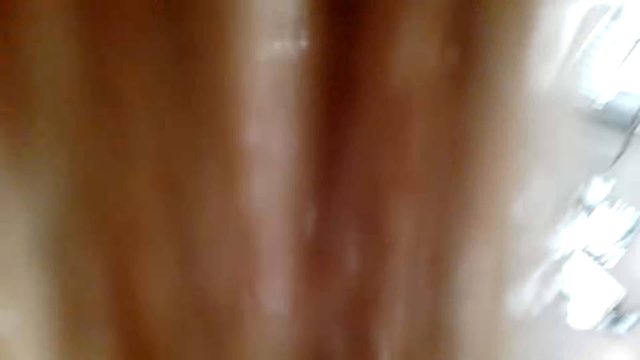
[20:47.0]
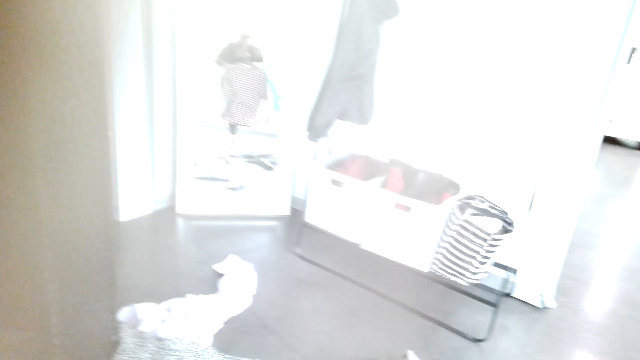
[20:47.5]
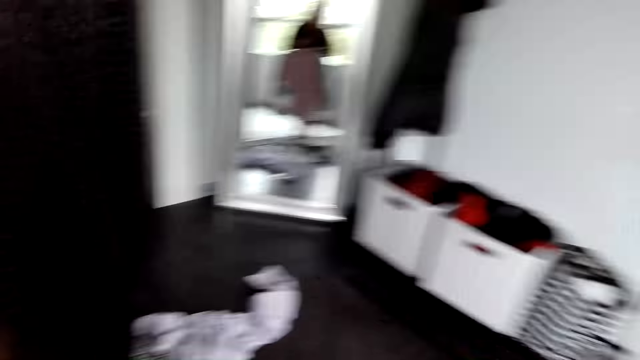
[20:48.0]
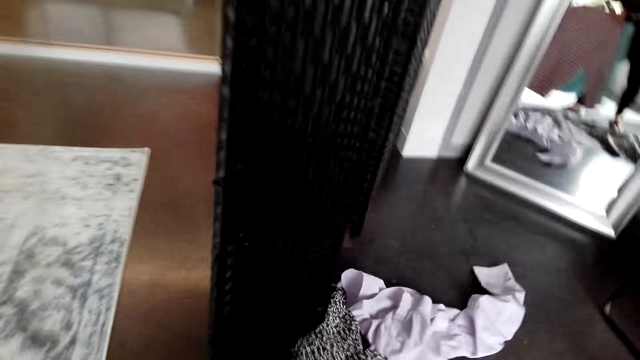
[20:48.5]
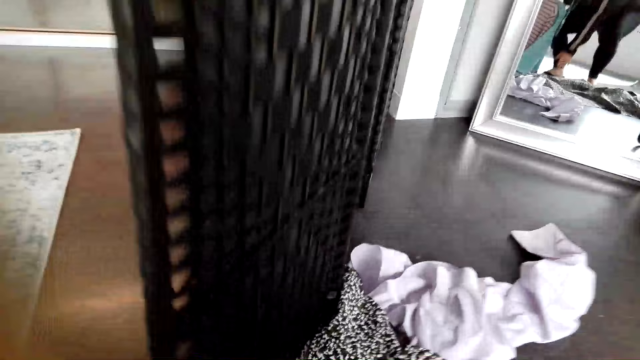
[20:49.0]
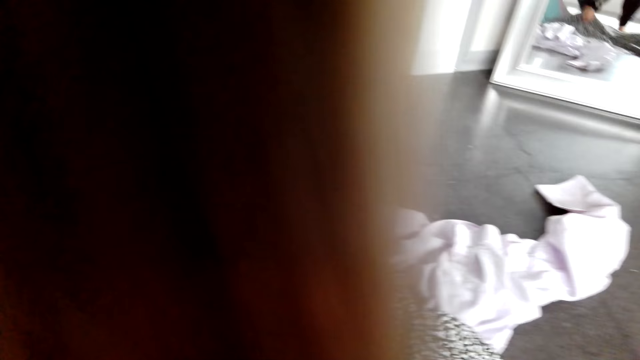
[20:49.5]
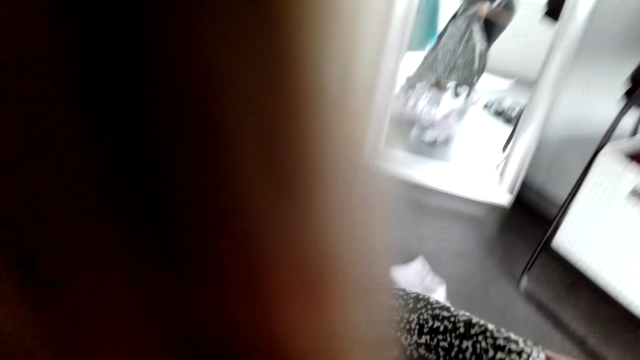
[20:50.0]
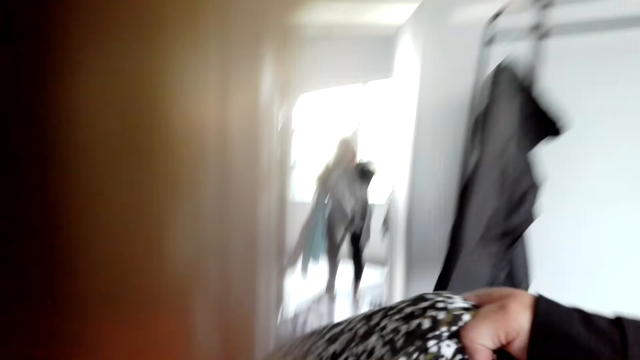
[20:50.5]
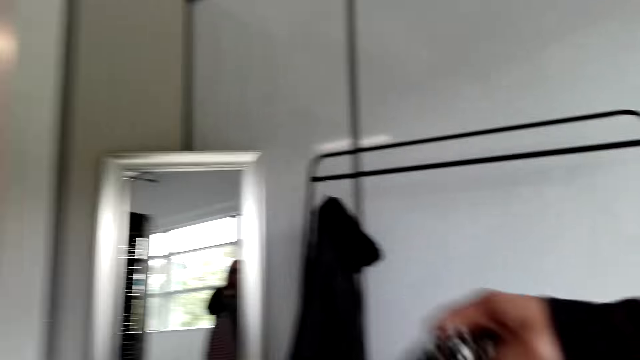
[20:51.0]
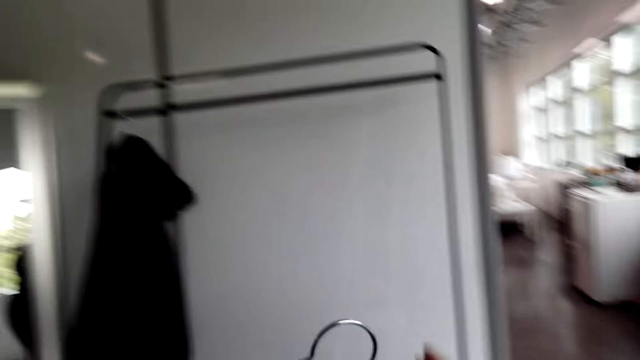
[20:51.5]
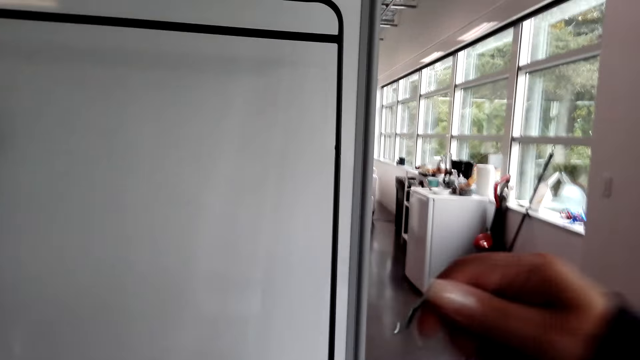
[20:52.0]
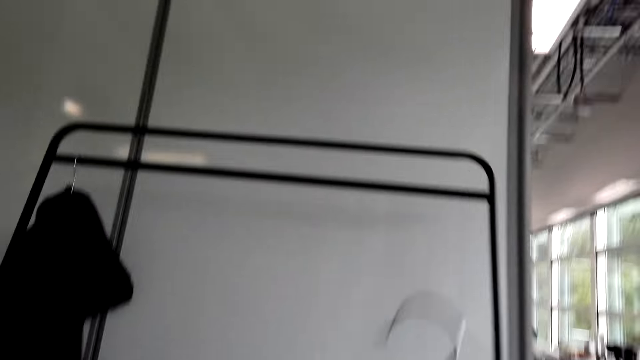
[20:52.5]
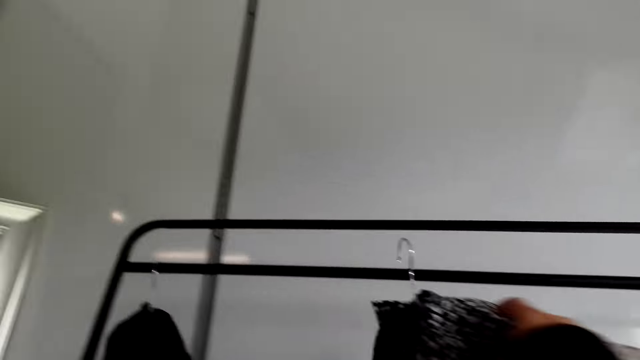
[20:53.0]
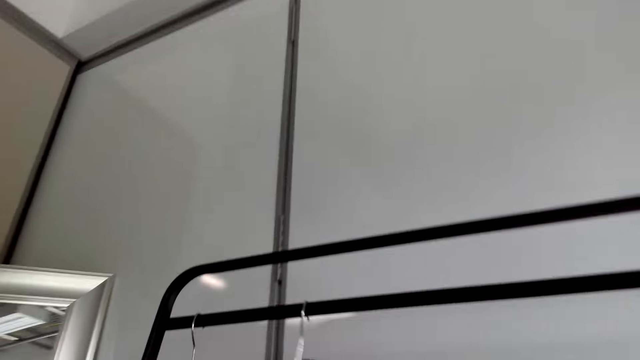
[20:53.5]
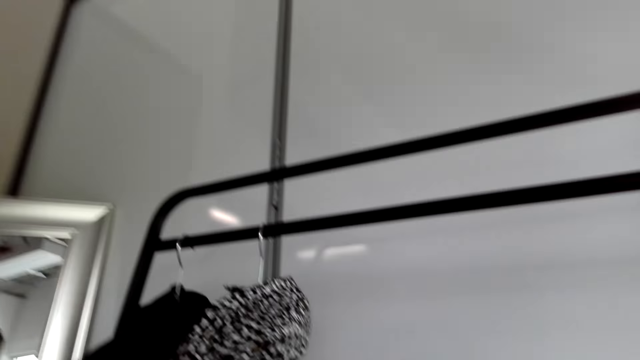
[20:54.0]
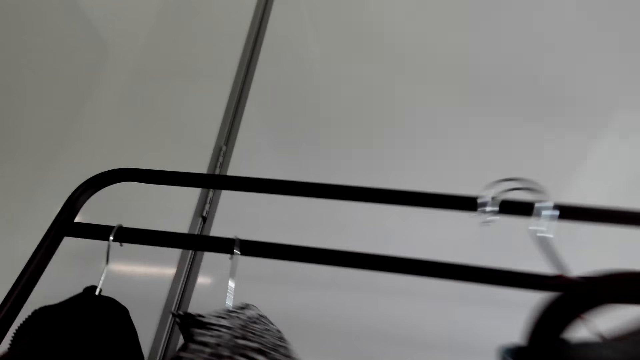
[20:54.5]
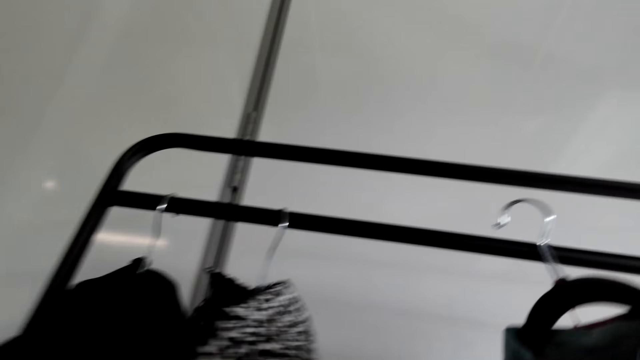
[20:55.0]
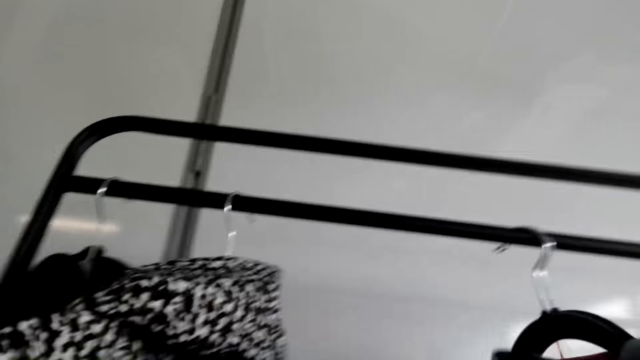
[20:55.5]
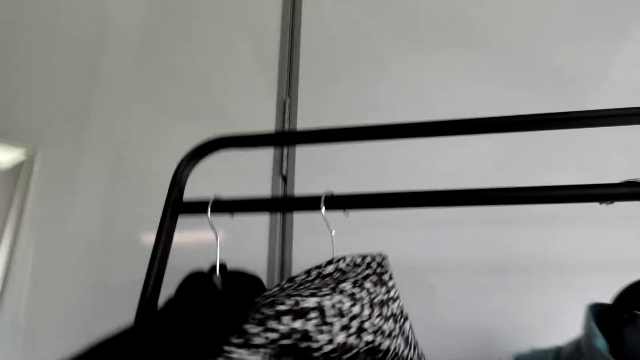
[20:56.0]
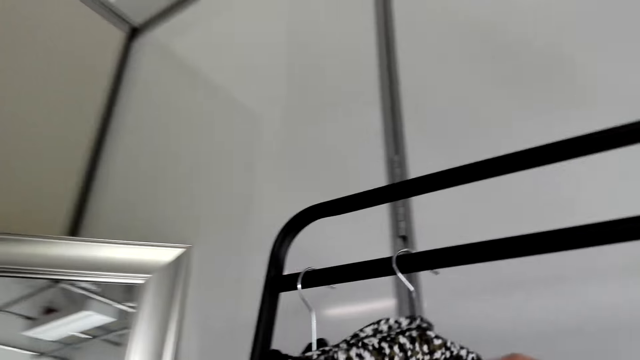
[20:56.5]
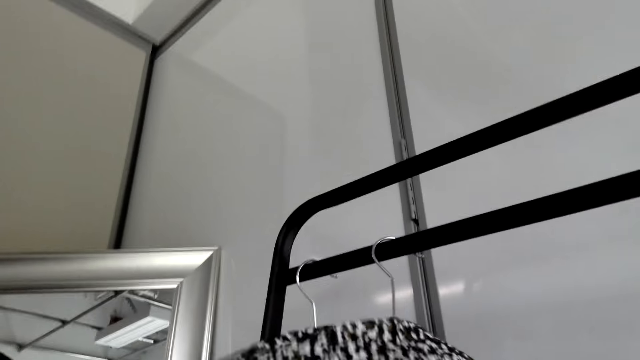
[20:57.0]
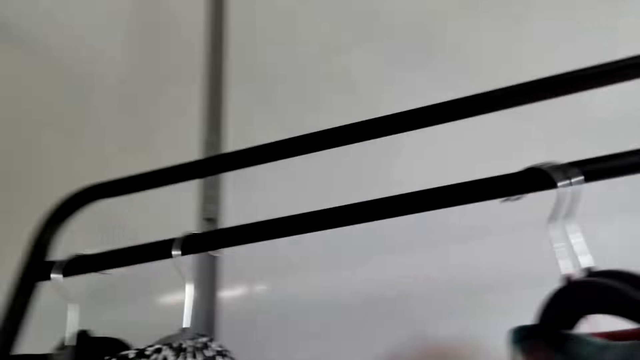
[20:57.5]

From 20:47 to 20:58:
The camera wearer picks the cloth from the floor. They look at the mirror and walk around. They pick the cloth from the floor and walk around. They pick the cloth from the floor and walk around. They lift the hanger and hang the cloth. They look at the cloth. They lift the hanger and hang the cloth. They look at the clothes. They stretch the cloth.

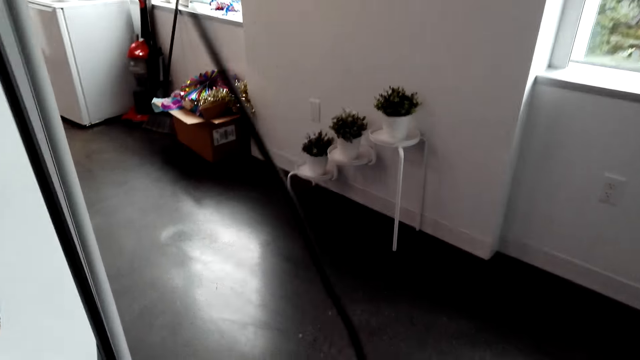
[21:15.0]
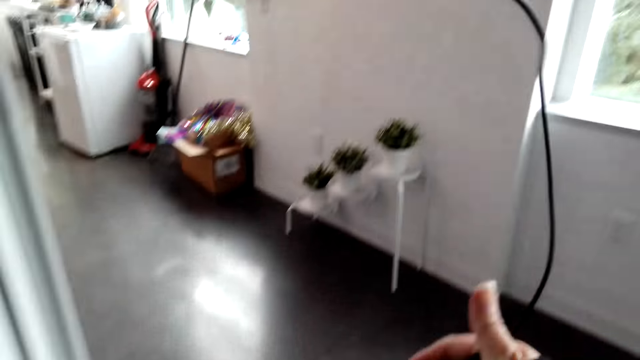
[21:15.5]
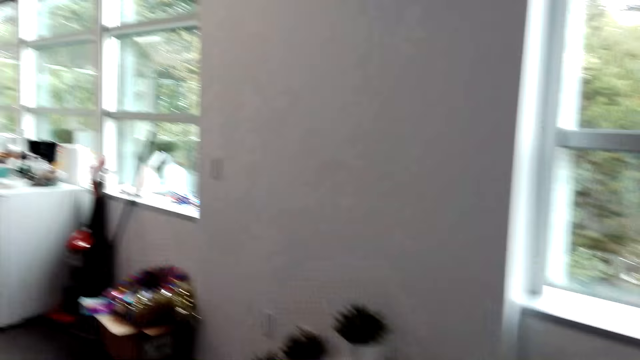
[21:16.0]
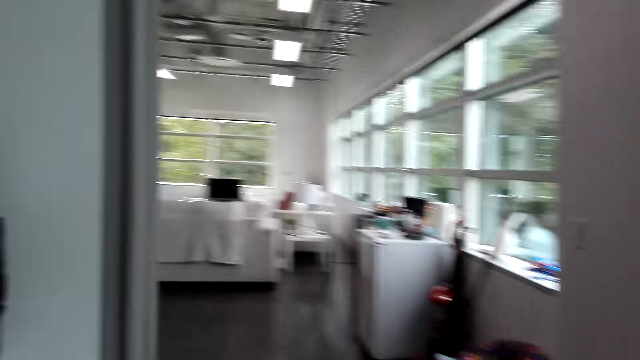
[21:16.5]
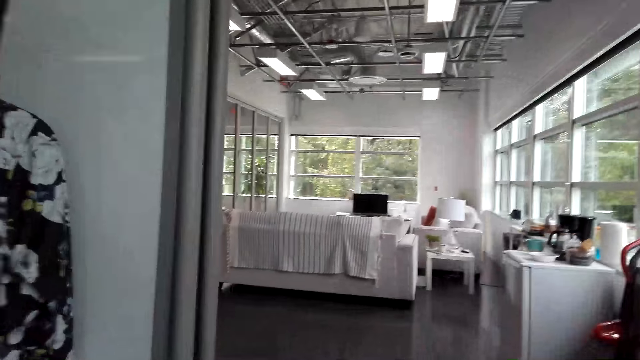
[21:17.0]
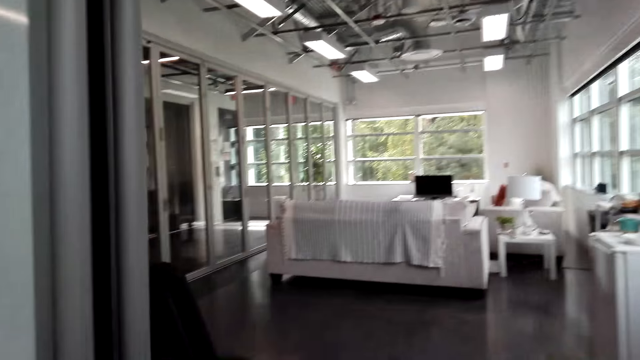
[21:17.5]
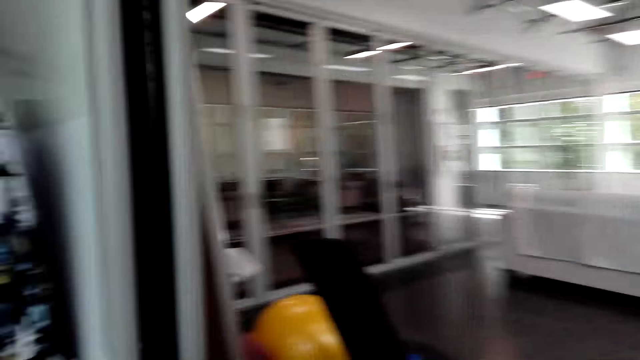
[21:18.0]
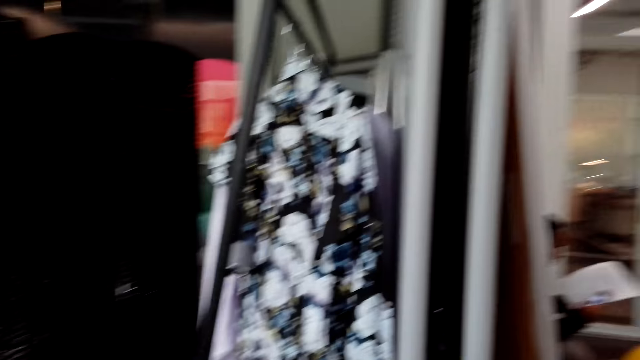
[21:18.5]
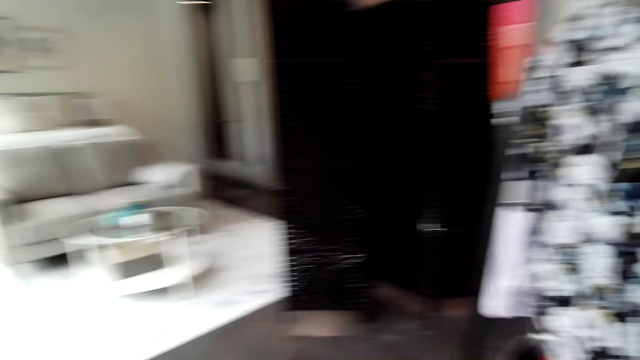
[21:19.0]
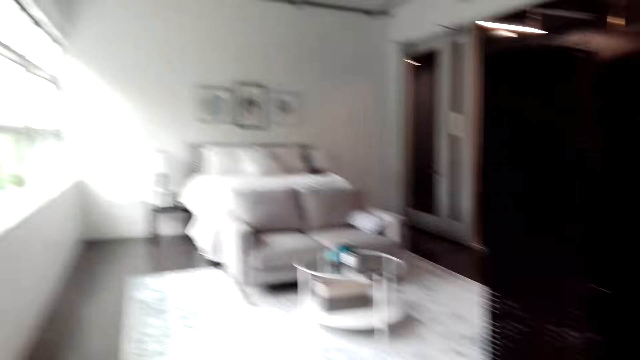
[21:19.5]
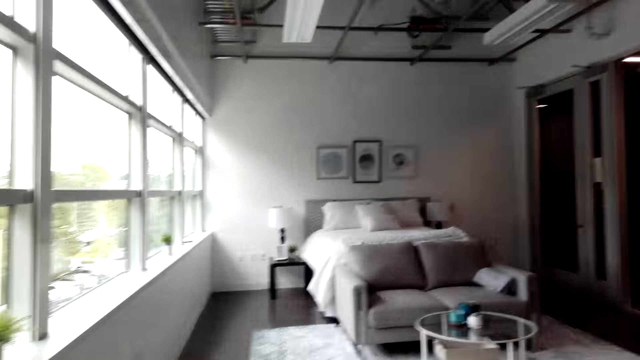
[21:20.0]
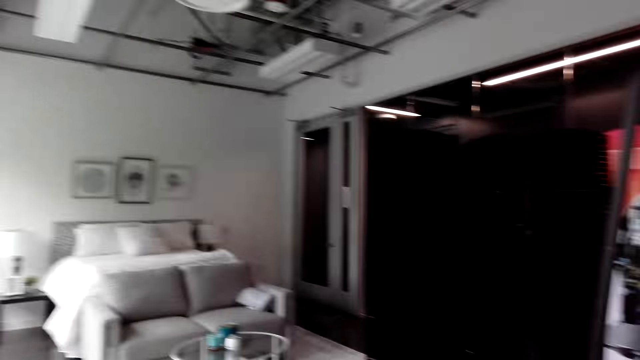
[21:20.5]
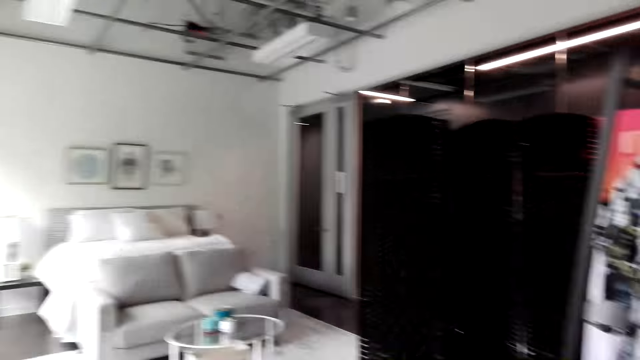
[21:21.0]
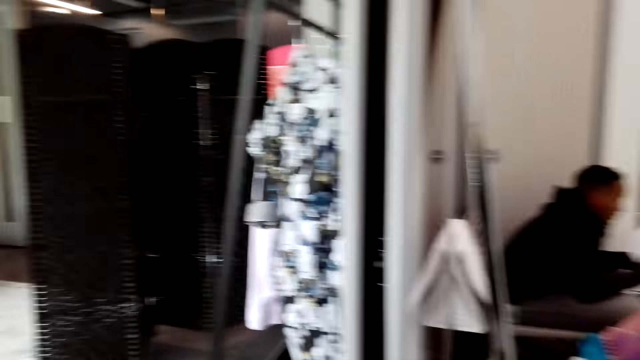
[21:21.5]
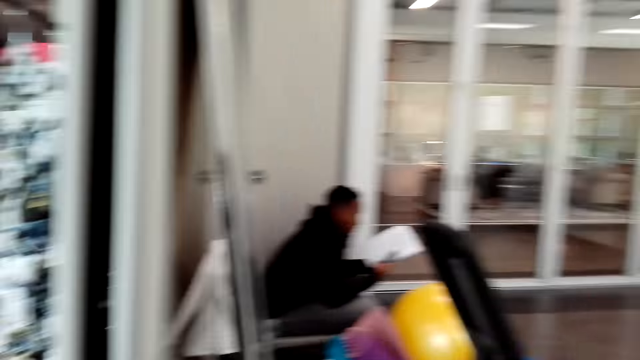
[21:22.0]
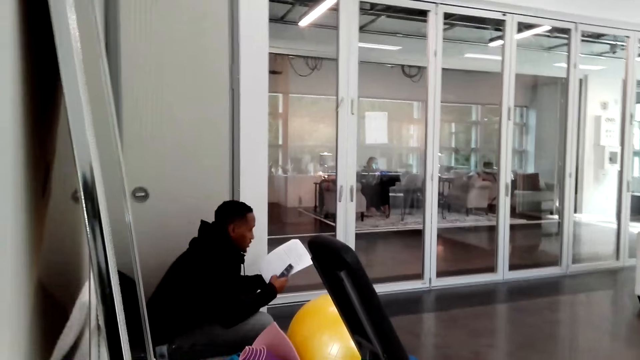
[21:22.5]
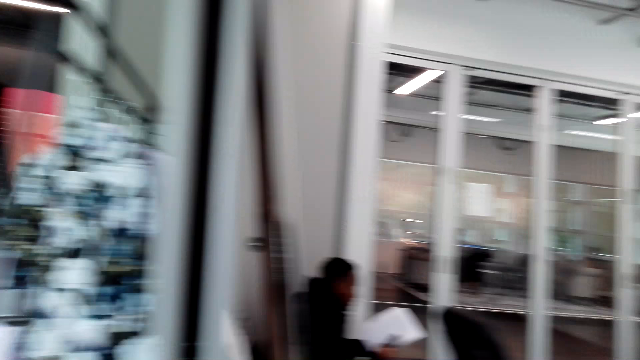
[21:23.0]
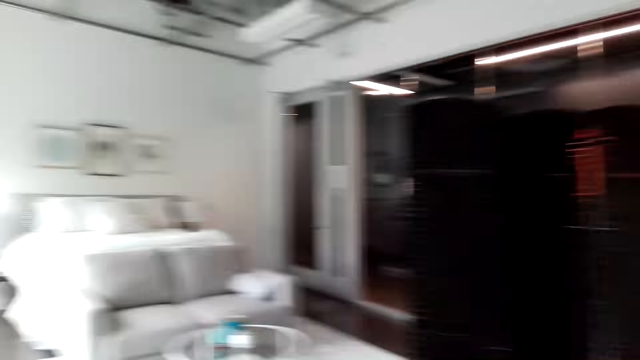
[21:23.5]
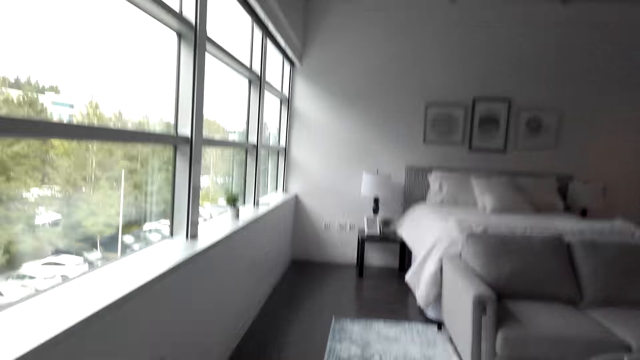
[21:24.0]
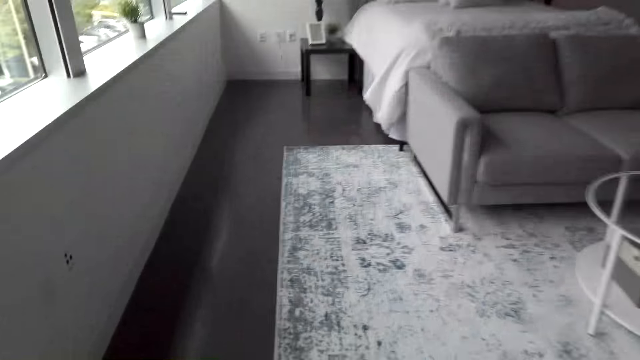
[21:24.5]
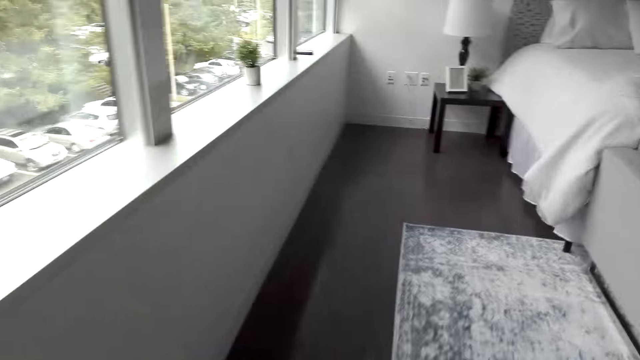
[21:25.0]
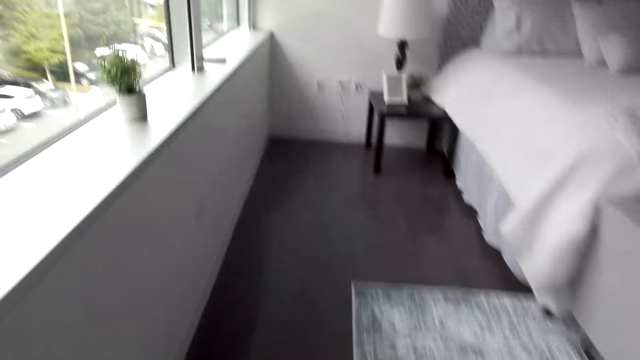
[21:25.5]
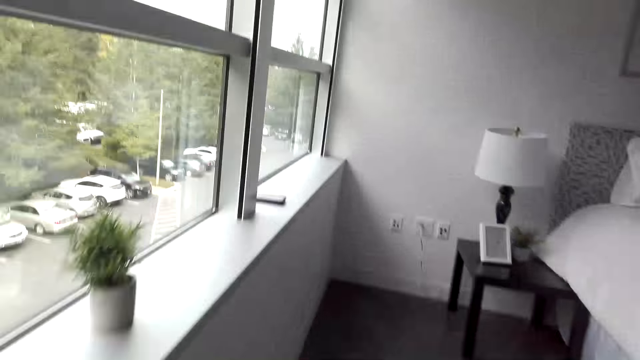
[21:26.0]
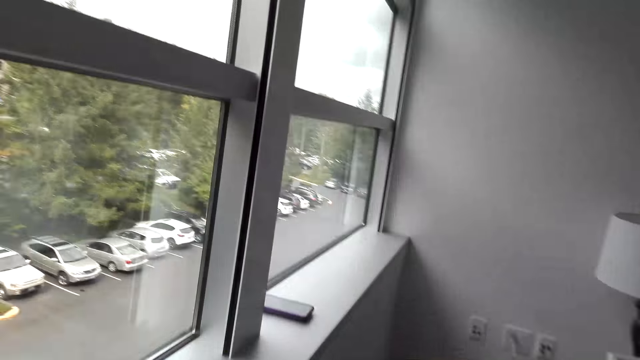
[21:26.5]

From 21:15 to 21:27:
The camera wearer lifts the left hand and pulls a rope. They walk around. They converse with a man. They look at the man and walk around.
